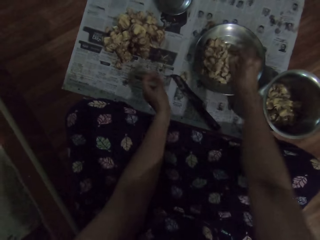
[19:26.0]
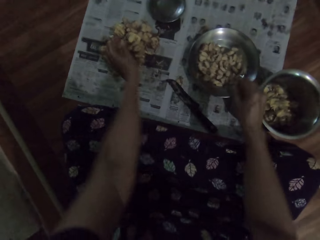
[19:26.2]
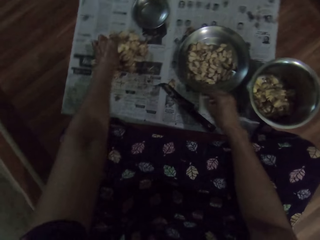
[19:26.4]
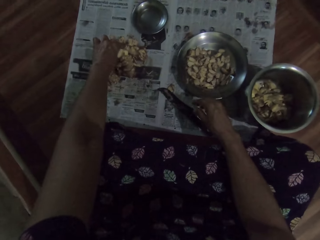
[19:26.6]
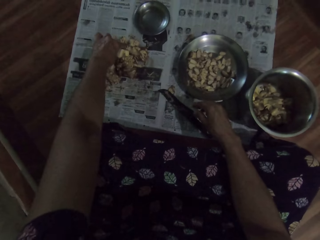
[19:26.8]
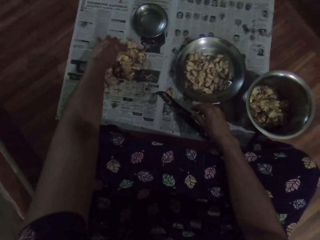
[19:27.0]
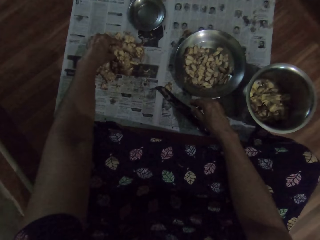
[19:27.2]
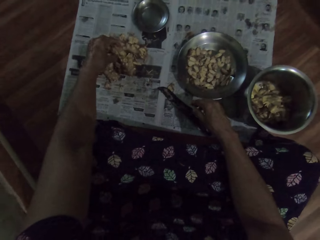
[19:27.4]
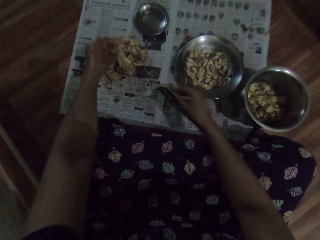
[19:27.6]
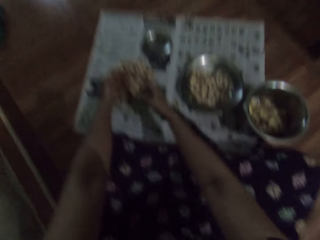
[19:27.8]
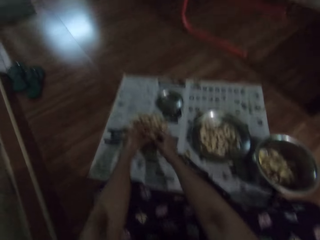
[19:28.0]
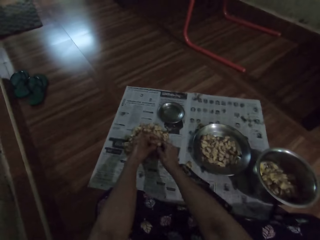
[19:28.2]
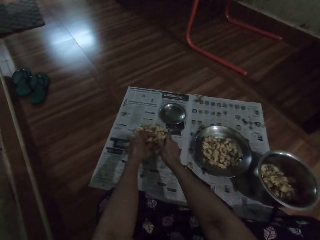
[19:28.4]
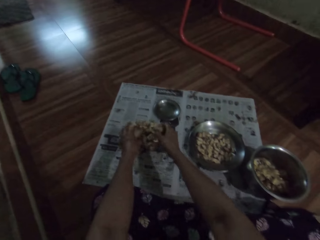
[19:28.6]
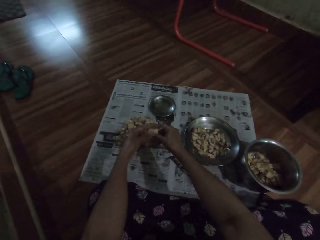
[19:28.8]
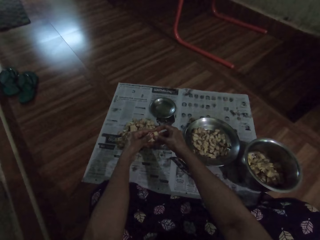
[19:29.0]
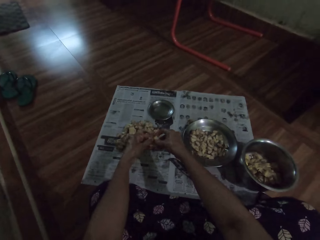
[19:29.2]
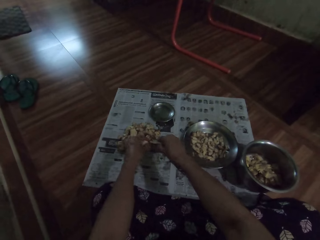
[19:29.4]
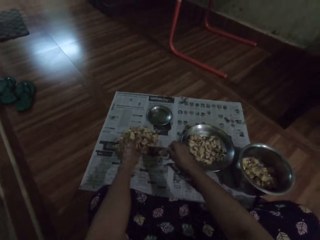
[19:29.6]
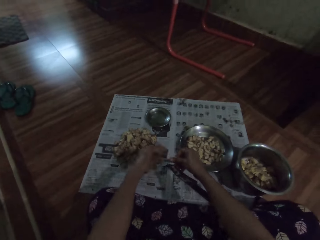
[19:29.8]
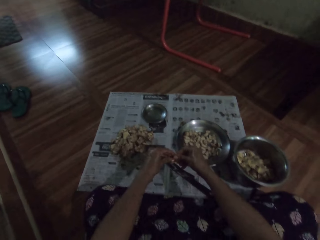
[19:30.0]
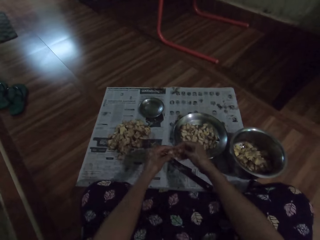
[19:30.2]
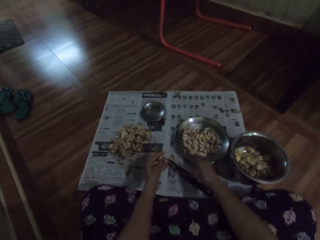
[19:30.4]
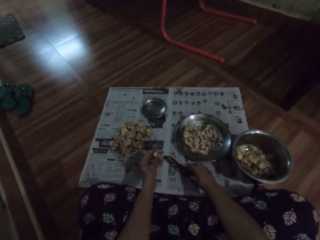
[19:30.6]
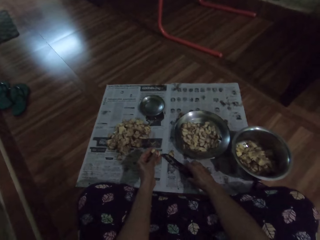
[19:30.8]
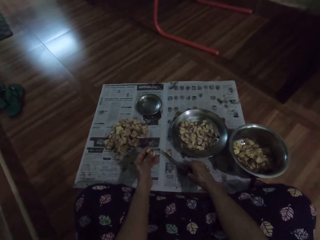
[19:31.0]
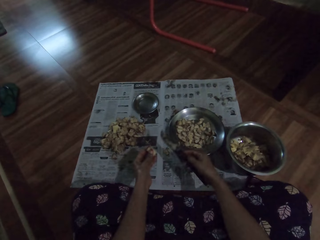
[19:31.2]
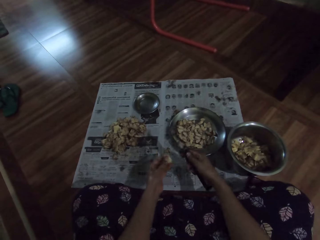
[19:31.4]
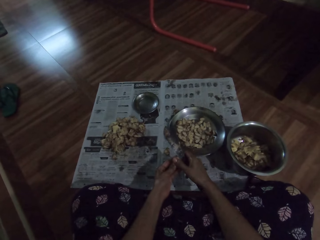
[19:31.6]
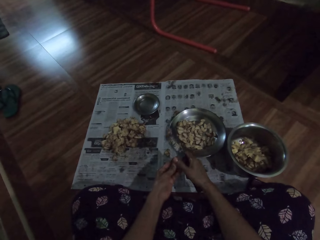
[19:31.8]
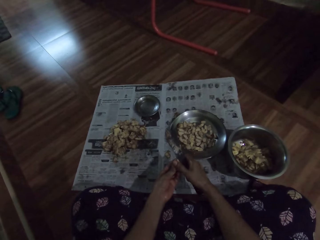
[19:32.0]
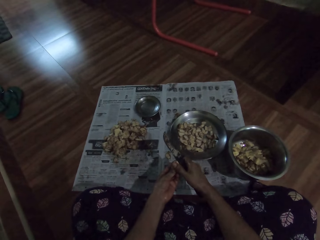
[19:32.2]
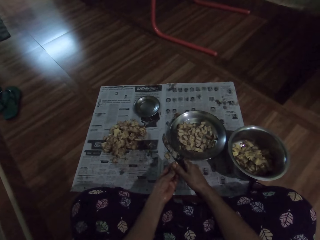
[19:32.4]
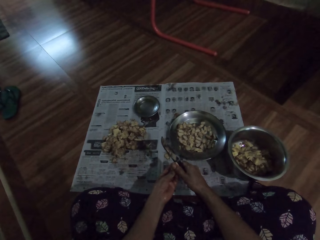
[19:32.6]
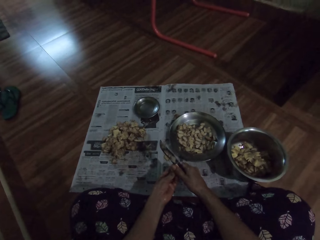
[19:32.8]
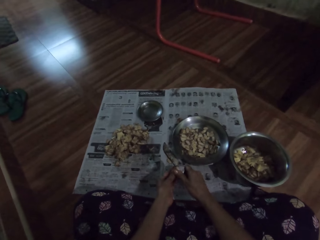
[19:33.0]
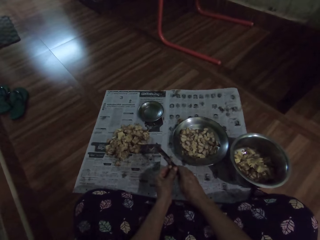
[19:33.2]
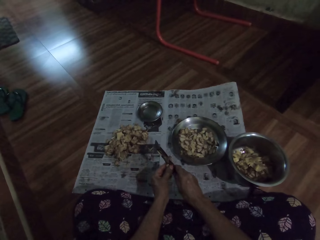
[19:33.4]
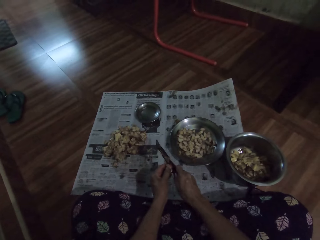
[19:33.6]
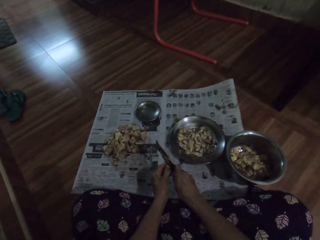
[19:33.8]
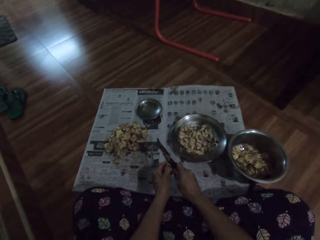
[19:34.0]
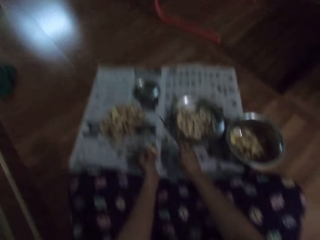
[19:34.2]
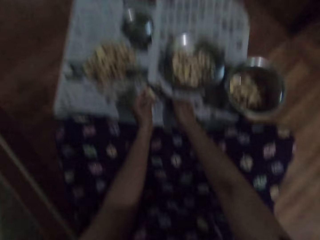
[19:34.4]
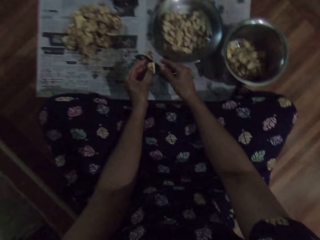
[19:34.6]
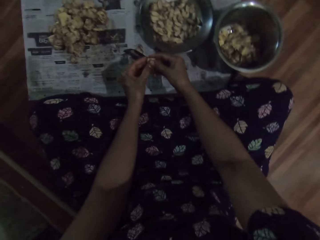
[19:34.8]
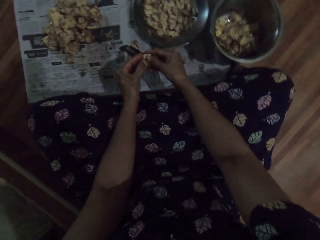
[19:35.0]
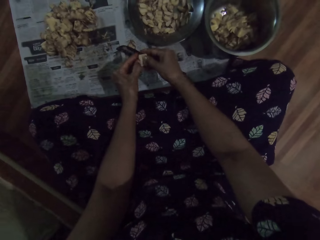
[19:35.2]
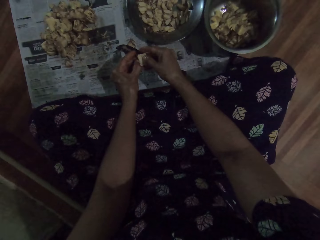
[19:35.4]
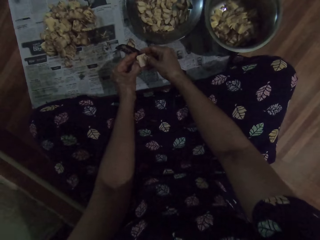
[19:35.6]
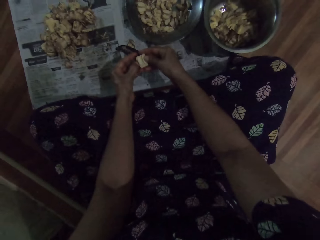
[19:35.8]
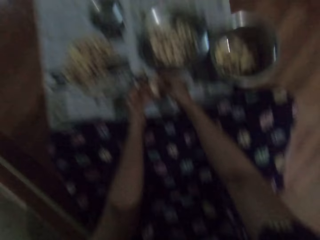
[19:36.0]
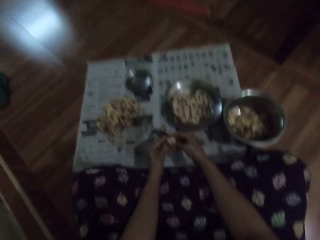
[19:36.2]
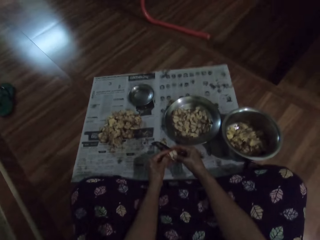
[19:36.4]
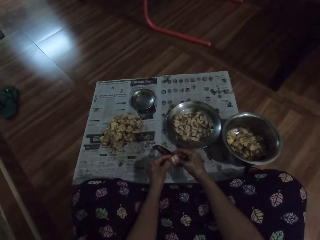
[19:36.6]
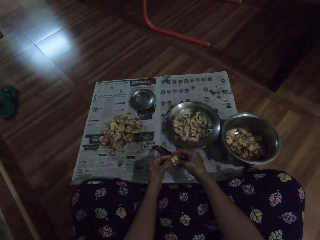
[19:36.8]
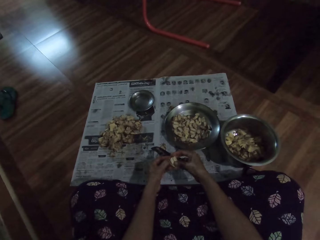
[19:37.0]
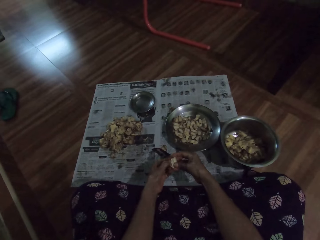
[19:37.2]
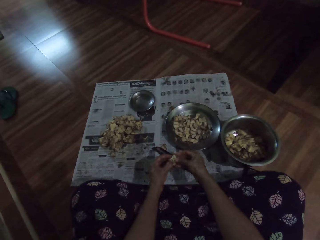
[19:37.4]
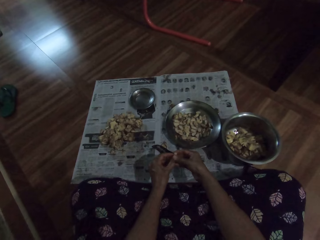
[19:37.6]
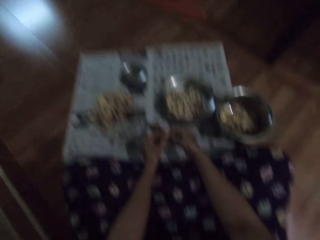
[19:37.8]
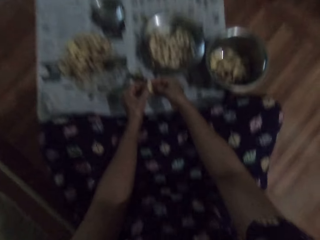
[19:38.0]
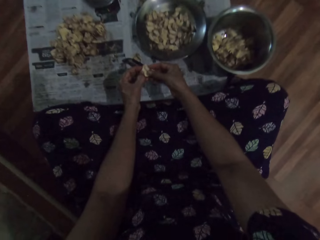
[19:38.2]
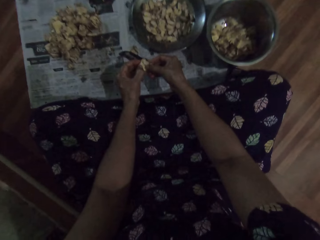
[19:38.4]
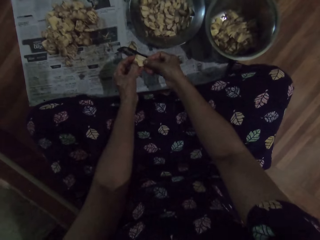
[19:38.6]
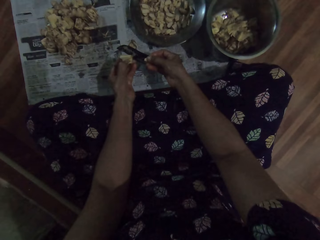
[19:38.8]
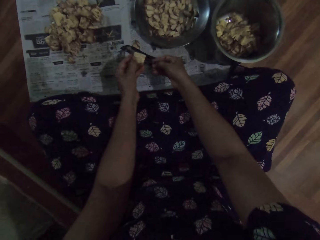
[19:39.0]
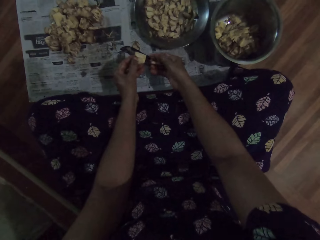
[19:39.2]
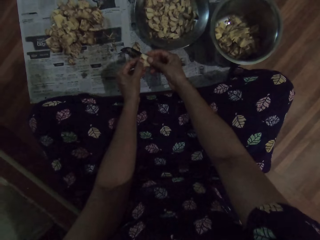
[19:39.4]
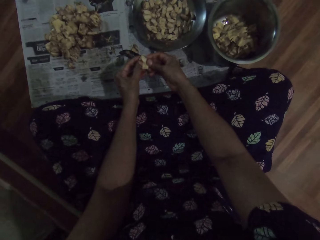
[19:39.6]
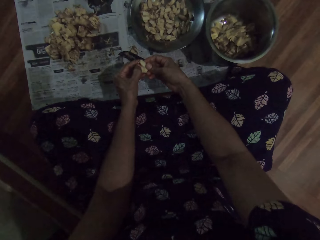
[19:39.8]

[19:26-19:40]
The camera wearer drops the garlic clove in the plate with her right hand. She picks up the garlic clove from the bunch of garlic cloves on the floor with her left hand. She detaches the garlic clove in her left hand with her right hand. She peels the garlic clove with her hands. She drops the garlic clove on the floor with her left hand. She peels the garlic clove with her hands. She picks up the knife from the floor with her right hand. She cuts the garlic clove in her left hand with the knife in her right hand. She drops the knife on the floor with her right hand. She peels the garlic clove with her hands.

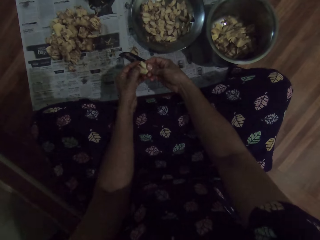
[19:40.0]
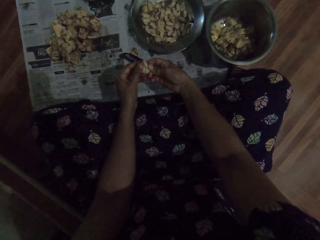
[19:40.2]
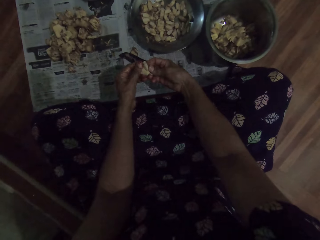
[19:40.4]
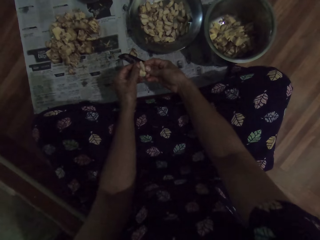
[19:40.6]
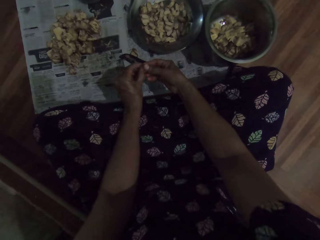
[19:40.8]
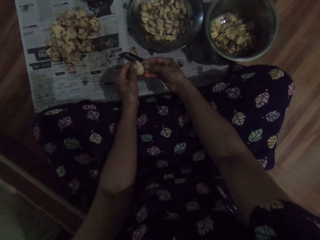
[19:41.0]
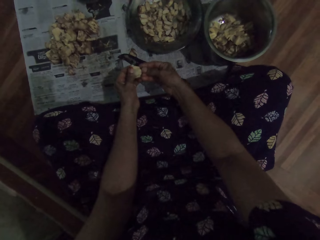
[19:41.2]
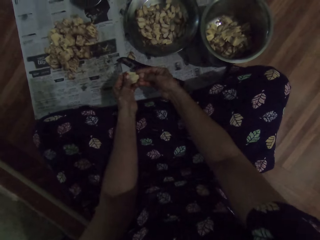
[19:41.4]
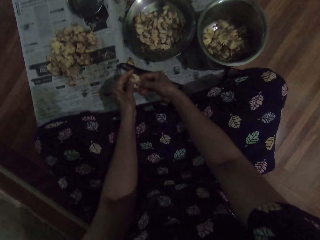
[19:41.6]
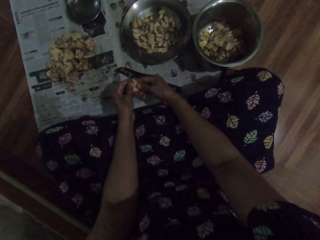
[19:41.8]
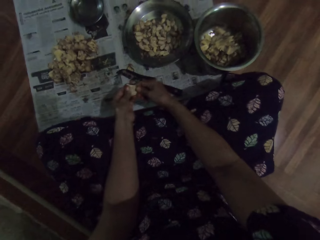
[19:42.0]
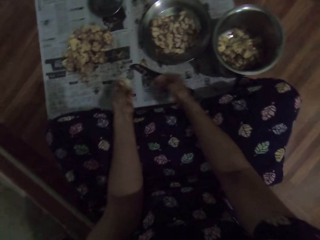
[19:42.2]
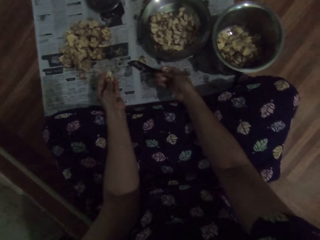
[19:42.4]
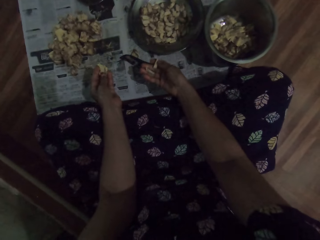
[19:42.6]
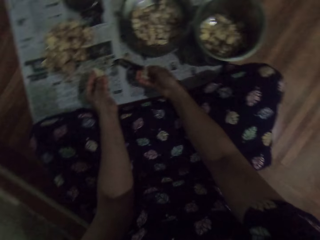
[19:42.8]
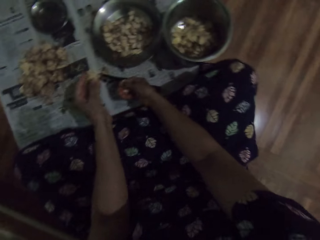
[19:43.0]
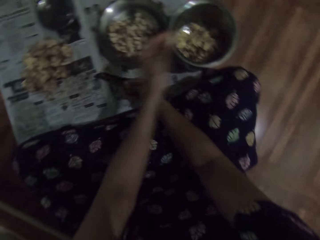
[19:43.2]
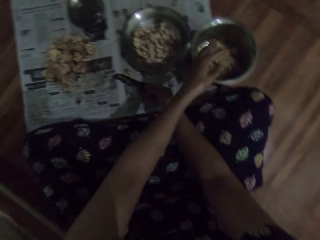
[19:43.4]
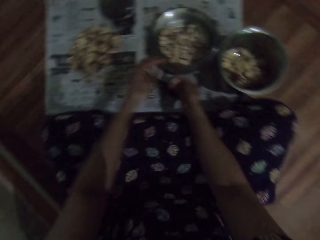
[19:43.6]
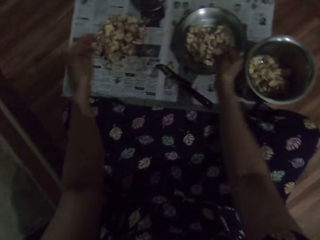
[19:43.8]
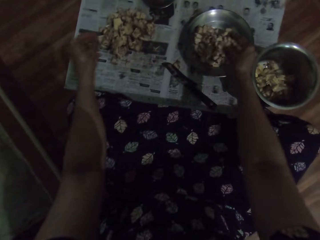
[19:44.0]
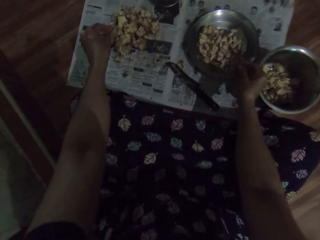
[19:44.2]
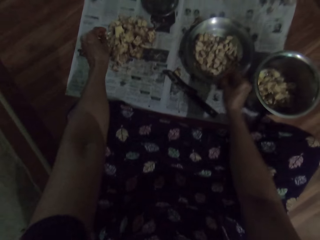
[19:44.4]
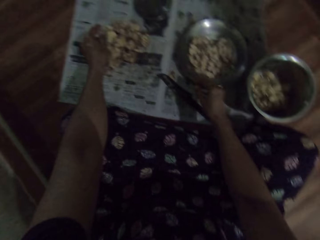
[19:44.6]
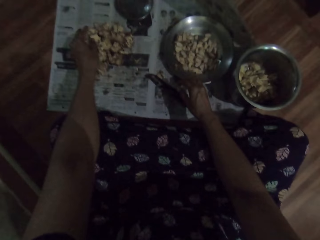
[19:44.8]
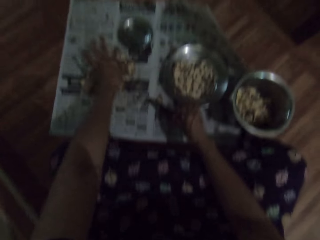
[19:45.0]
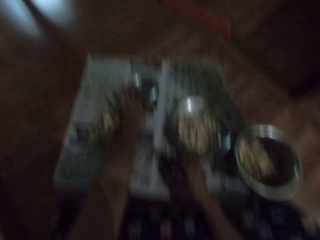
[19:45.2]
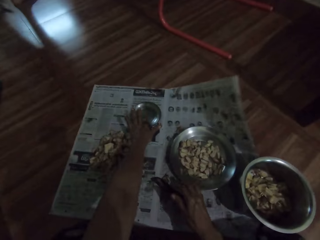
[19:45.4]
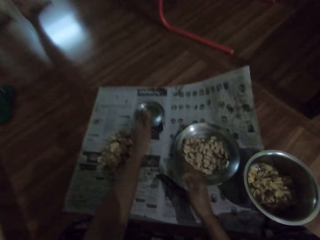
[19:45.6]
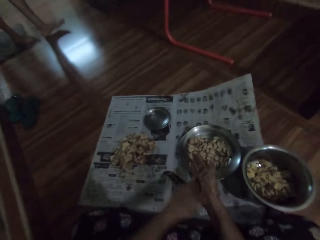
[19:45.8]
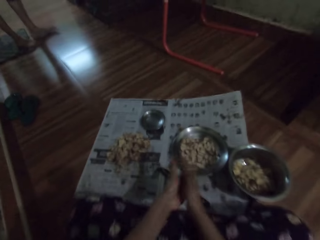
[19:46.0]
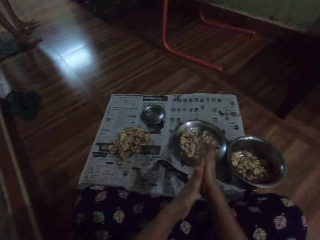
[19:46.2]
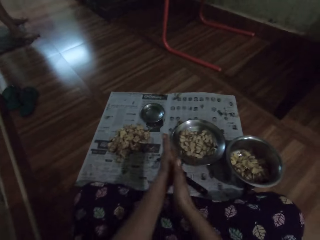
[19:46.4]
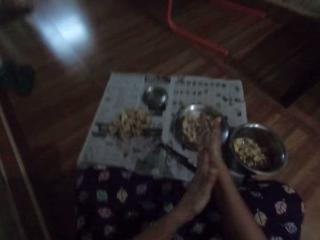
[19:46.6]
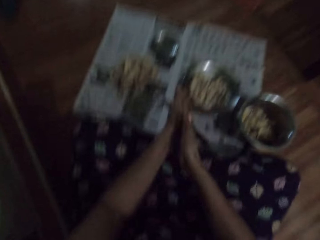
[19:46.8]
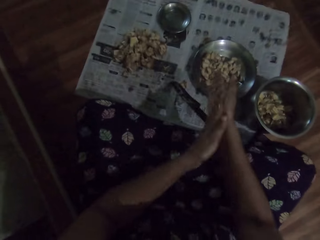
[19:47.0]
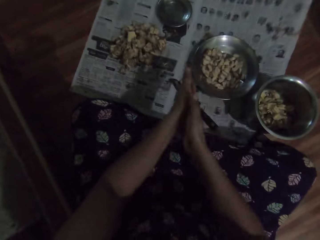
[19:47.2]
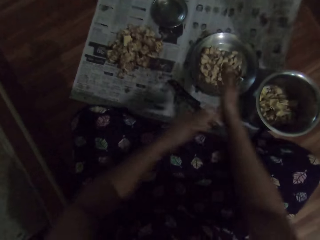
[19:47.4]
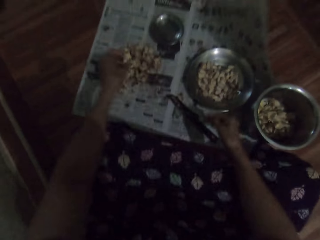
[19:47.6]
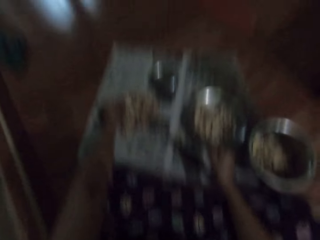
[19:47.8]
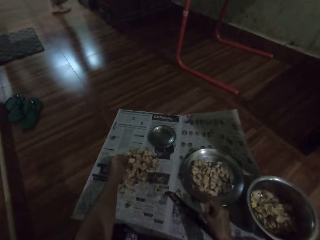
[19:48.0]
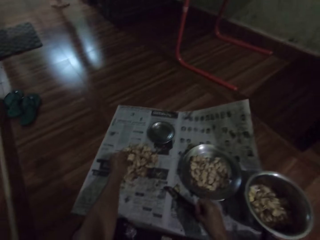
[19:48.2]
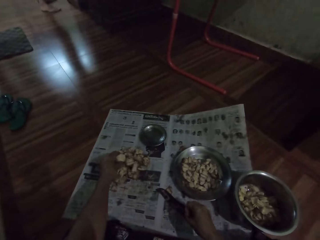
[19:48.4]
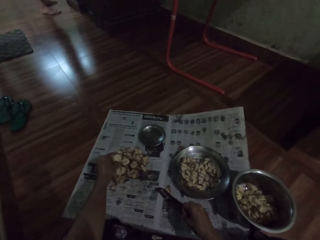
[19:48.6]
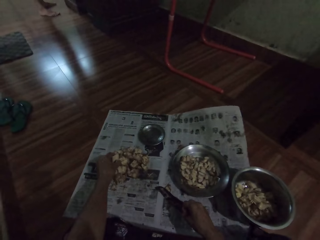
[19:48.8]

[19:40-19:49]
The camera wearer drops the garlic clove in the plate on the floor with her left hand. She drops the garlic clove in the plate with her right hand. She rubs her hands together. She picks up the garlic clove from the bunch of garlic cloves on the floor with her left hand.
